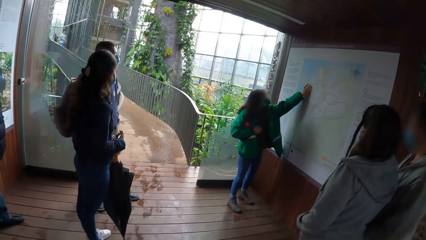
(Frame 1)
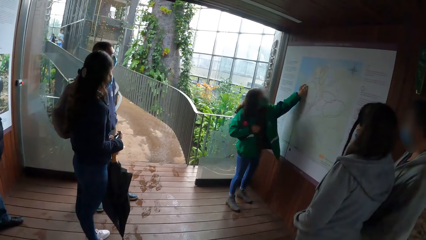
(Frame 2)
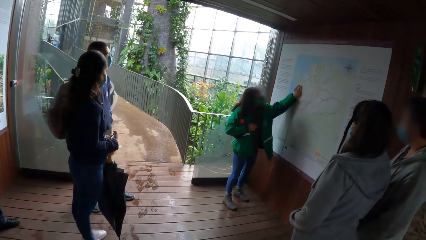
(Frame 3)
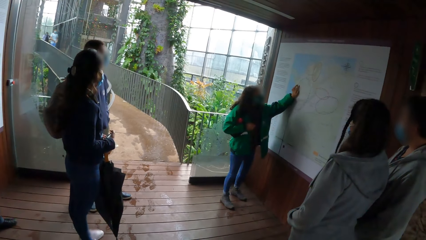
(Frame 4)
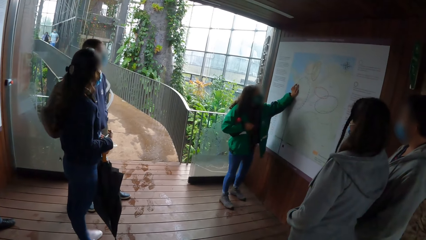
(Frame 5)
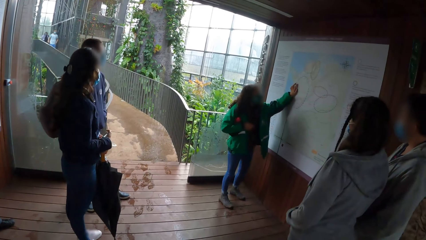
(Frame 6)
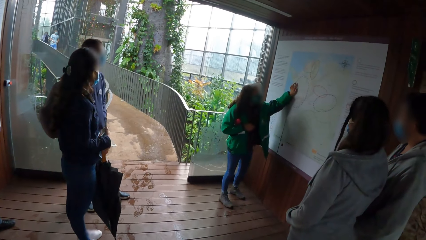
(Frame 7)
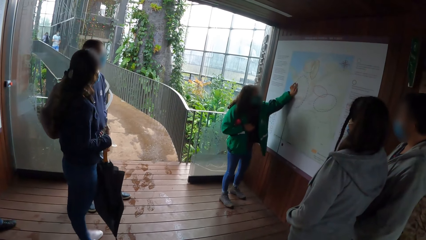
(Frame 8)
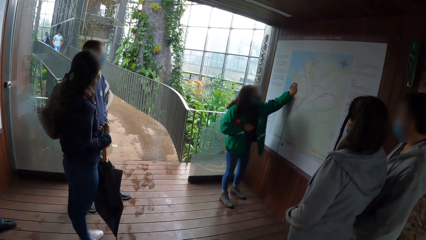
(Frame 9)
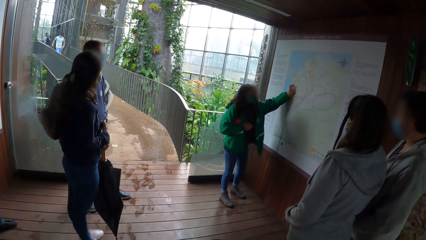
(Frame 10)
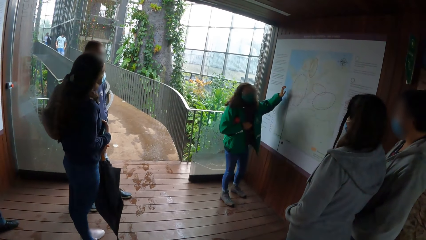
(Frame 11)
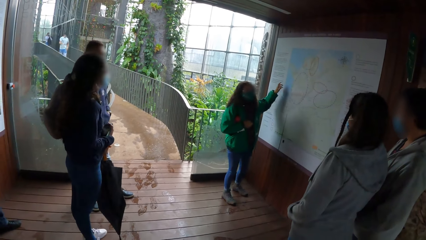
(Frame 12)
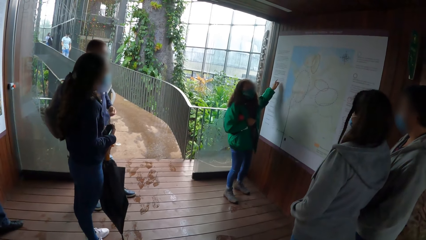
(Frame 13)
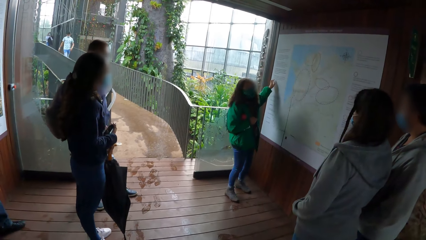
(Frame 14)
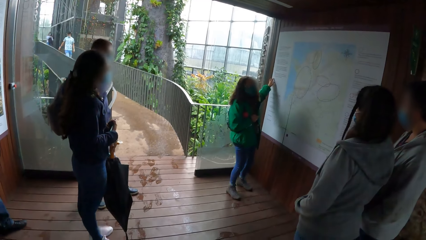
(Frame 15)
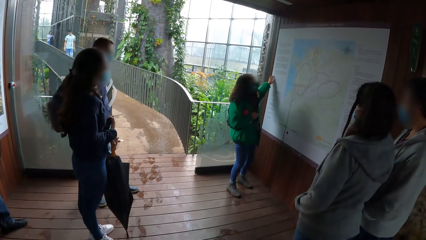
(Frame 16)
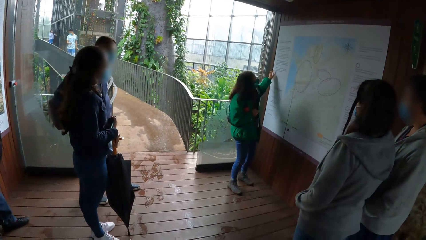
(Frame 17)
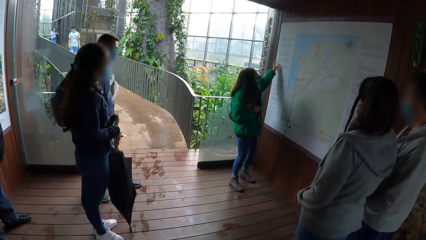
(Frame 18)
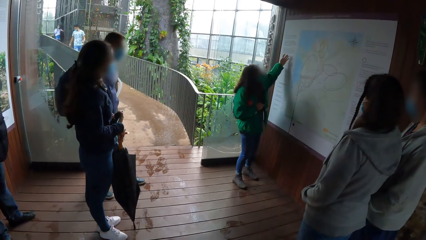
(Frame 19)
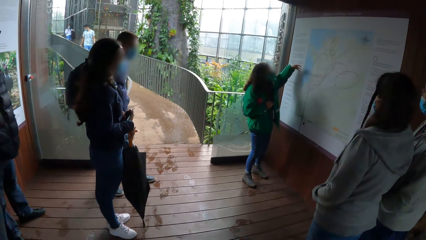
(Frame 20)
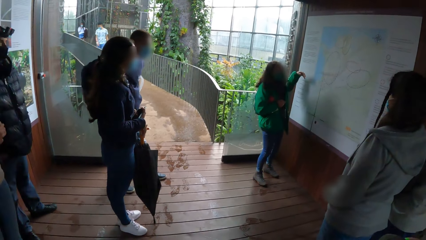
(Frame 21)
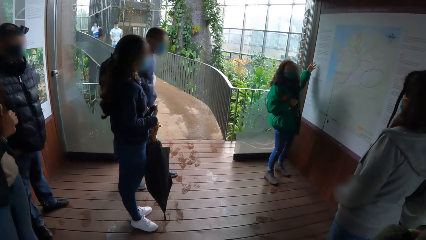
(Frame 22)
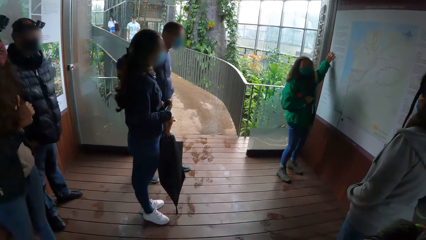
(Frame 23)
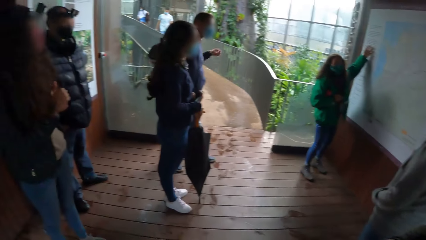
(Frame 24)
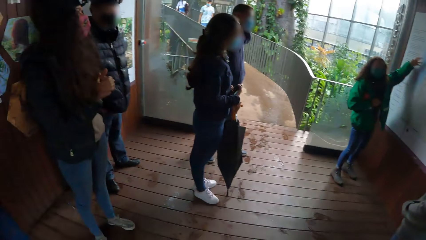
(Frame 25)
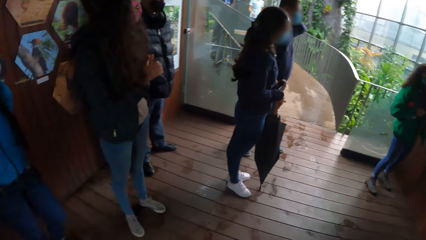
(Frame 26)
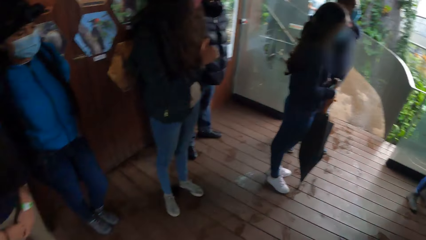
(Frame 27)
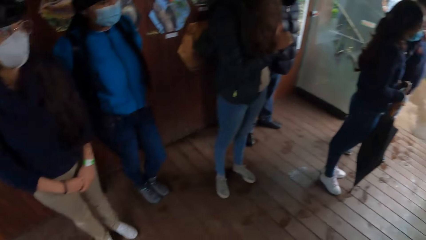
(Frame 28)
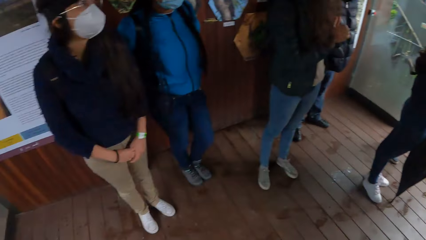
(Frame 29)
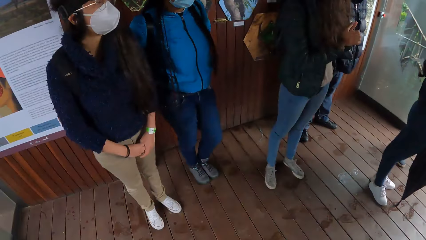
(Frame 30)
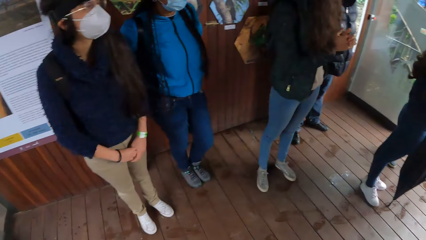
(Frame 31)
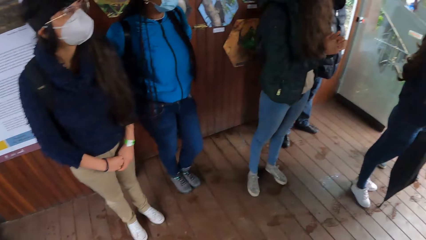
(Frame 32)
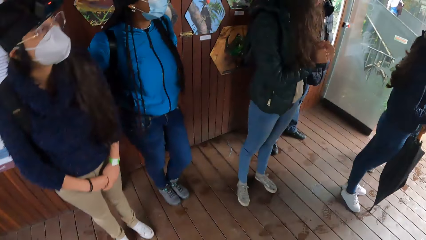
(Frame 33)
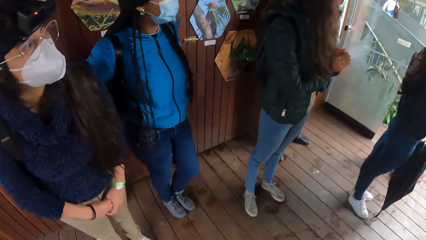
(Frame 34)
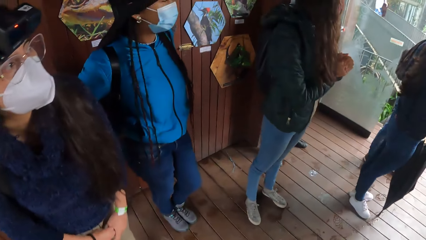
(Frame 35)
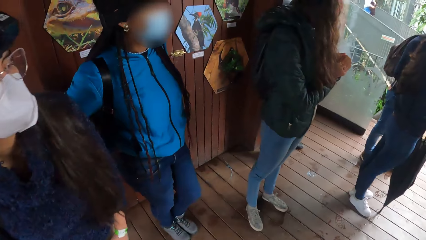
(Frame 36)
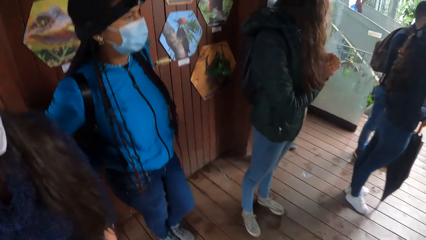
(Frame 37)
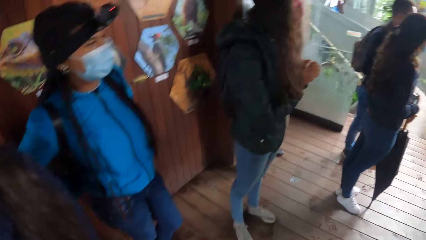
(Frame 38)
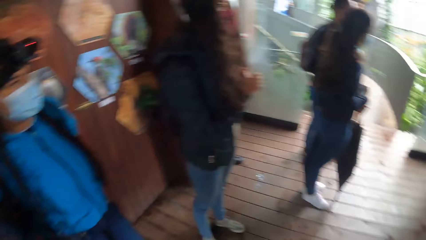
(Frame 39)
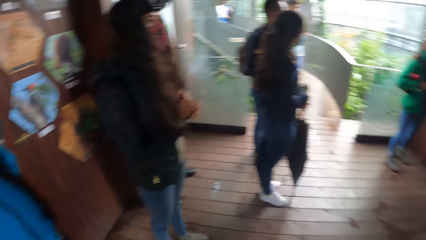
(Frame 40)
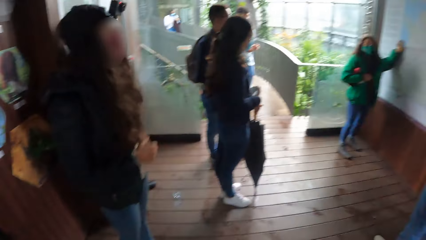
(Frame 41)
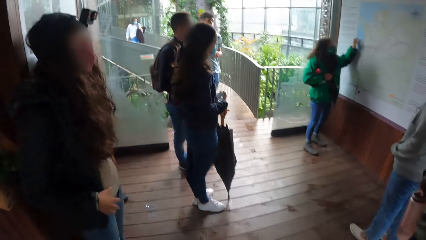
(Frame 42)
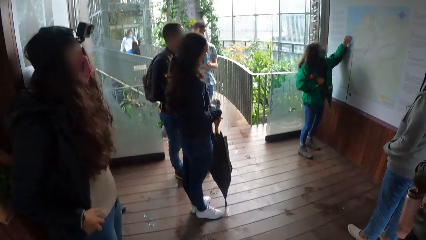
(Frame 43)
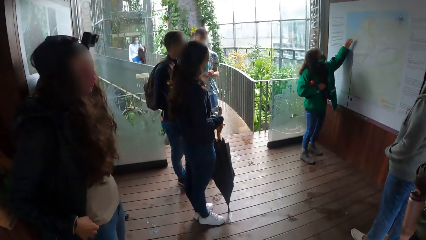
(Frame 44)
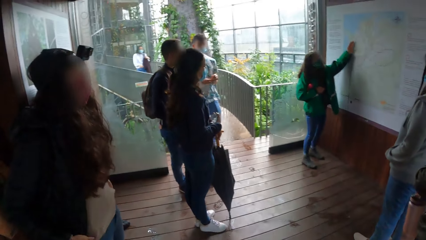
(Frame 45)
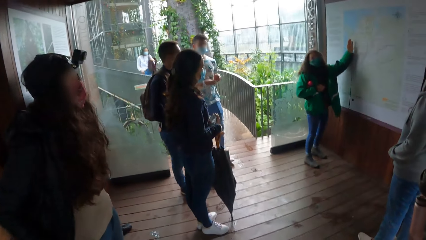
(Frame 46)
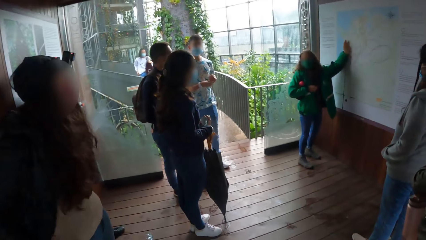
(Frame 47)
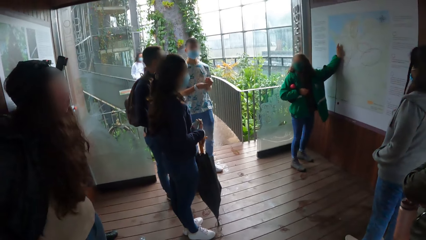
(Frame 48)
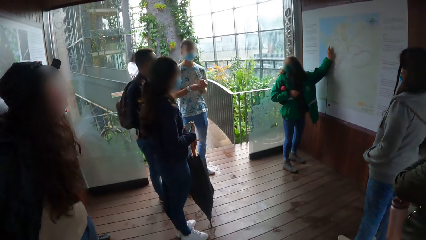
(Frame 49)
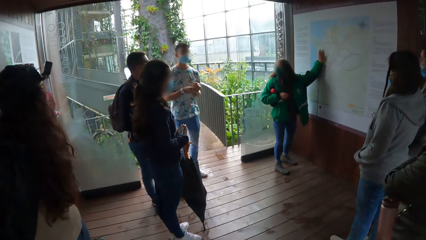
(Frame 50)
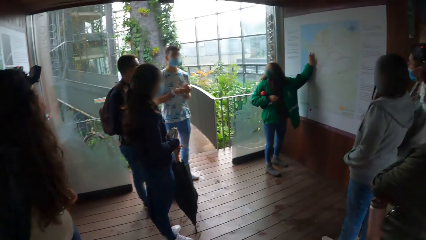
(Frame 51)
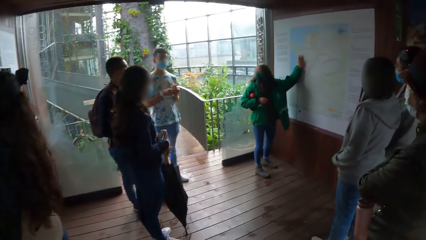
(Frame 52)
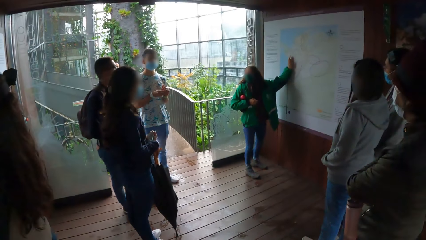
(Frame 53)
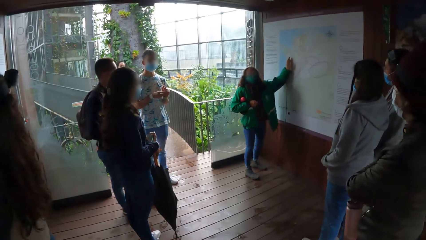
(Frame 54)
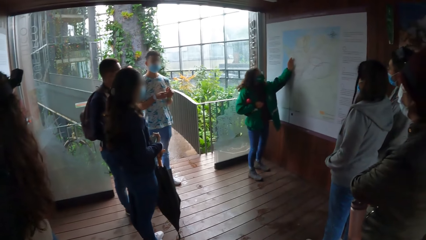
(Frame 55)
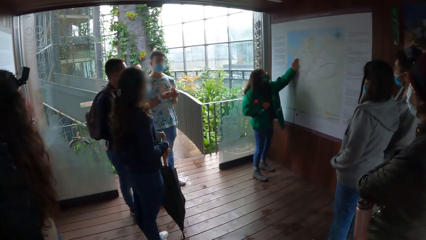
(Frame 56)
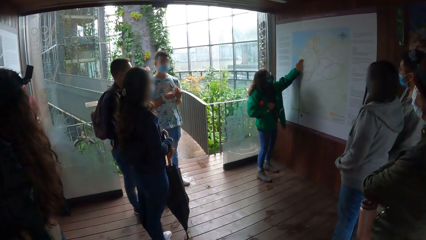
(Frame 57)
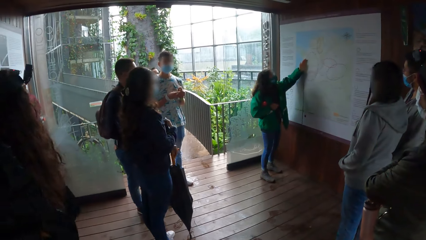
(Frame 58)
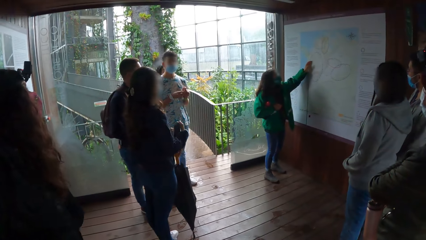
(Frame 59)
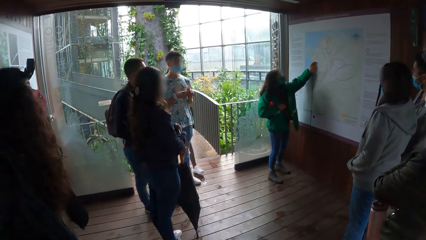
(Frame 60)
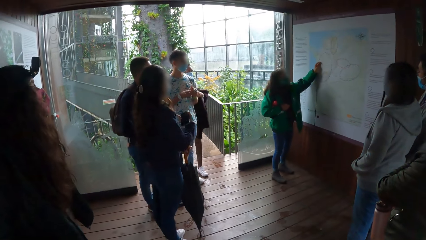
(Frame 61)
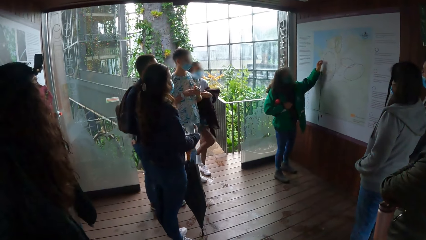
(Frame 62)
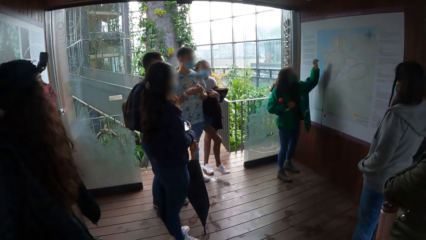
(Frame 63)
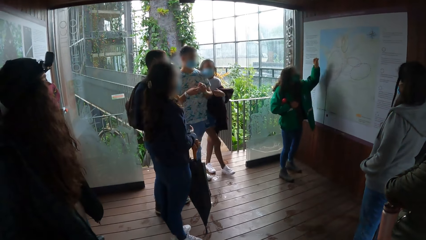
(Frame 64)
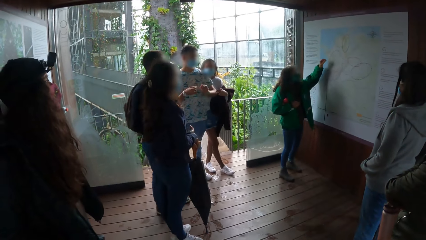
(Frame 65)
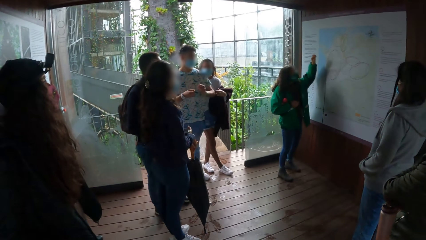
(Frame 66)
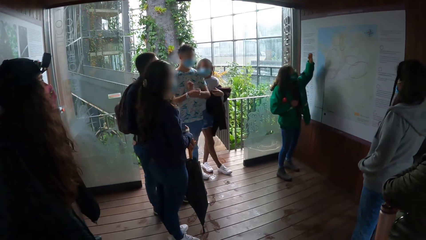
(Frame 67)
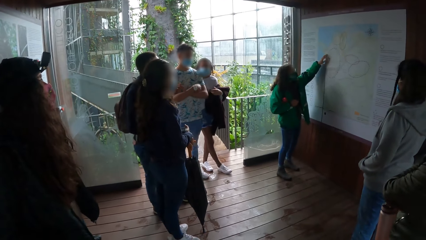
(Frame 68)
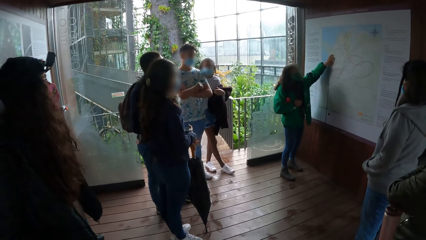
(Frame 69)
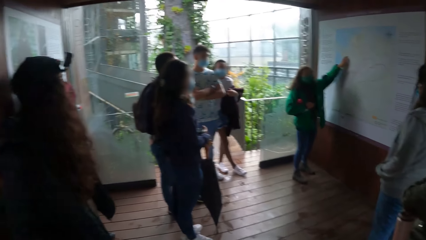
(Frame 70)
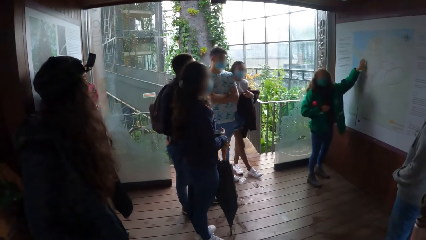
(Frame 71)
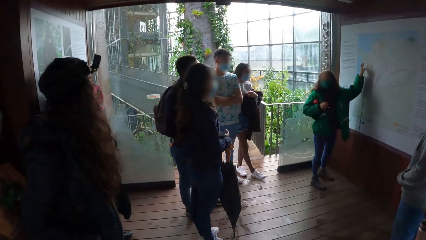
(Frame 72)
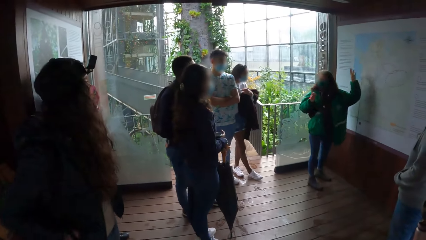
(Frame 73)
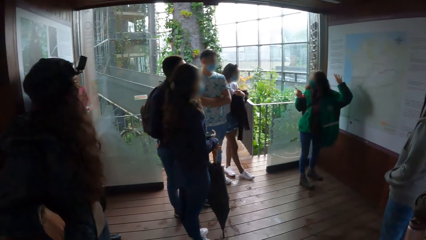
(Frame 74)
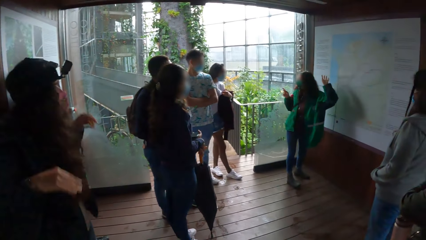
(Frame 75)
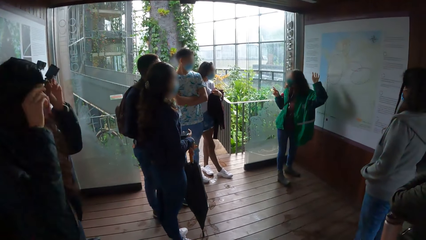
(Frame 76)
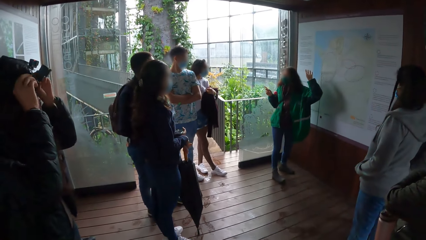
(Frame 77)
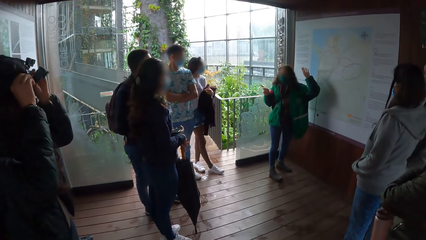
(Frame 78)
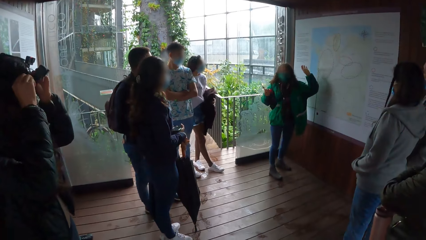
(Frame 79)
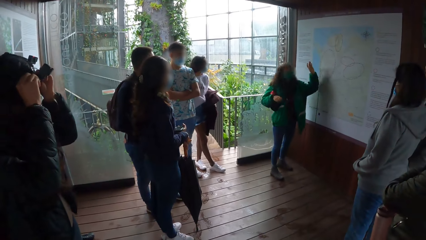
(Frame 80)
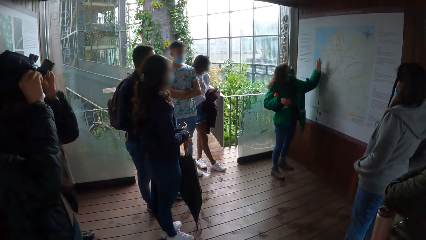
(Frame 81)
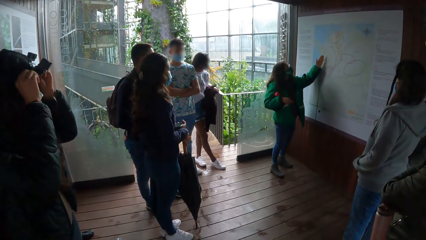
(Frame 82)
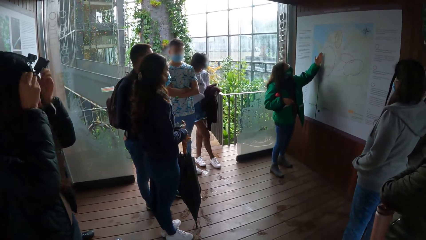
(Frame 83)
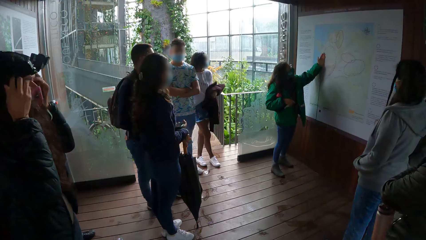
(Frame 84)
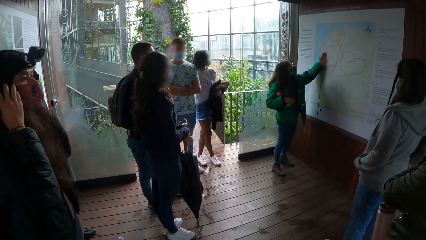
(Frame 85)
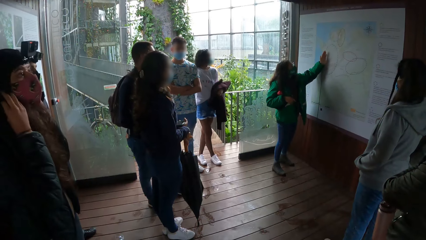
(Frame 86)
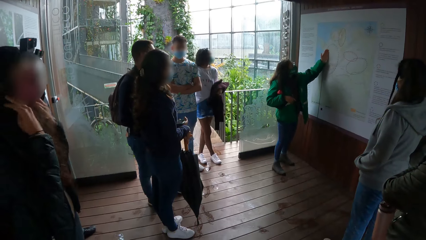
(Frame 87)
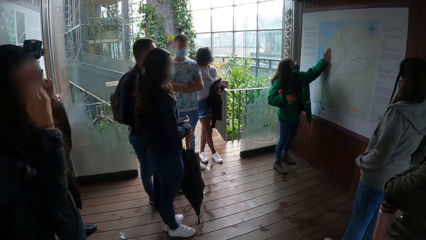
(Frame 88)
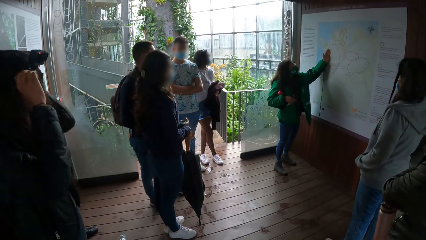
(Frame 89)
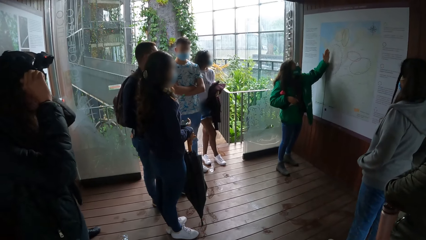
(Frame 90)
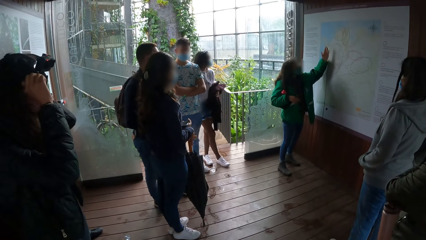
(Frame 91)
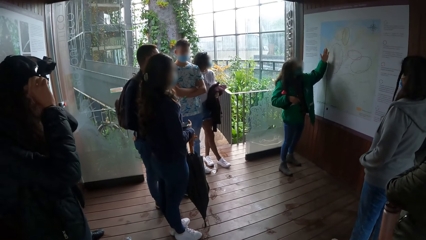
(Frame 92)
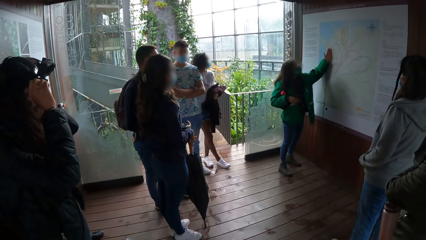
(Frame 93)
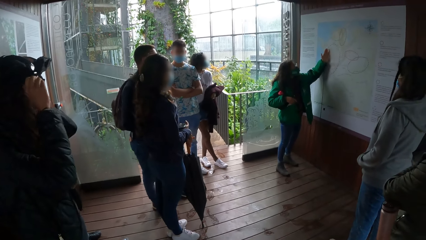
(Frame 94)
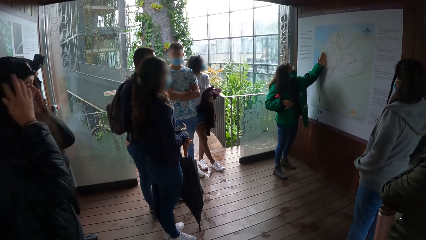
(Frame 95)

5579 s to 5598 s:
A lady touches on the board. A woman holds a jacket in her left hand. Another woman adjusts a camera on her head with both hands. The other woman adjusts her hair with both hands. She adjusts the camera on her head with both hands.
